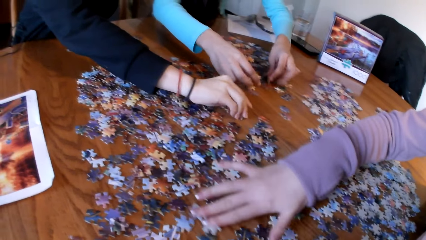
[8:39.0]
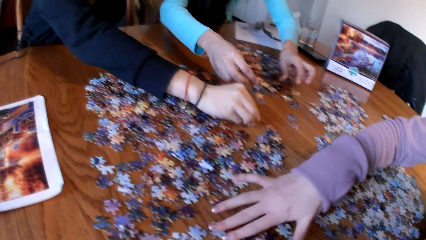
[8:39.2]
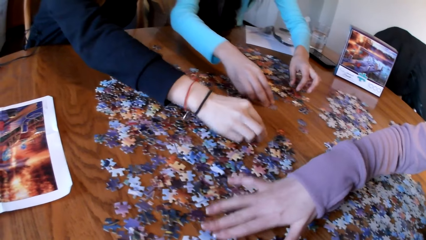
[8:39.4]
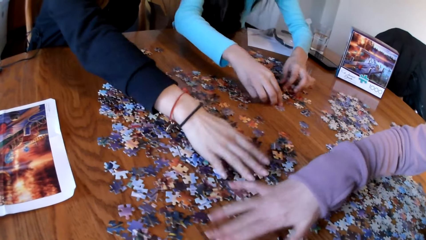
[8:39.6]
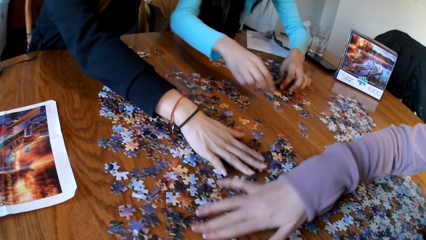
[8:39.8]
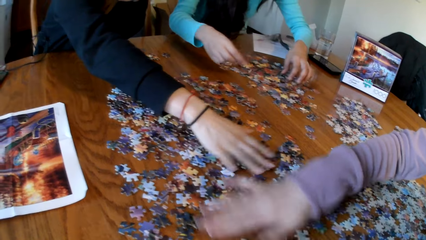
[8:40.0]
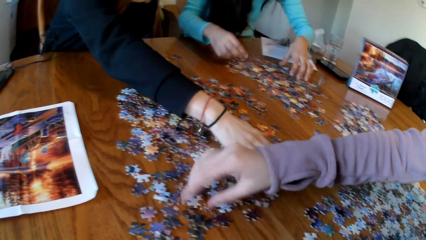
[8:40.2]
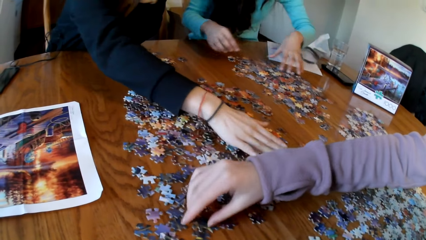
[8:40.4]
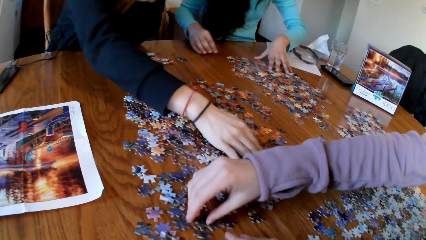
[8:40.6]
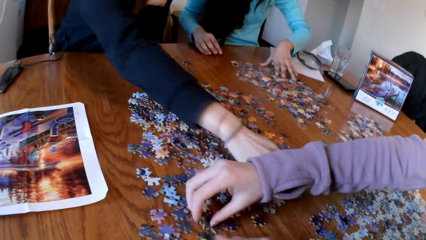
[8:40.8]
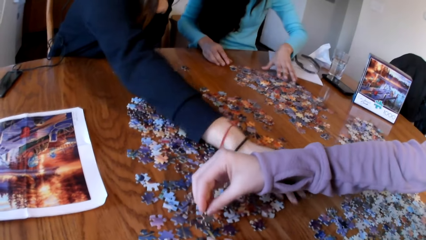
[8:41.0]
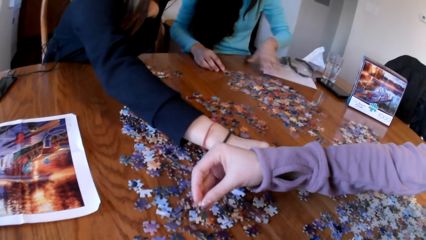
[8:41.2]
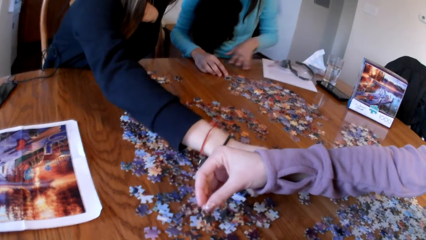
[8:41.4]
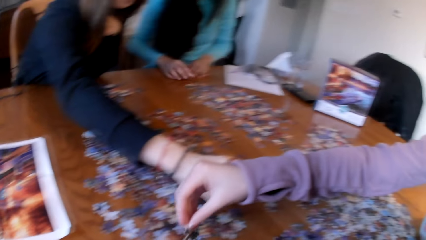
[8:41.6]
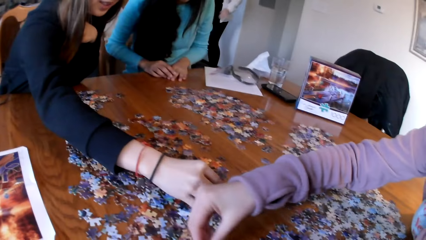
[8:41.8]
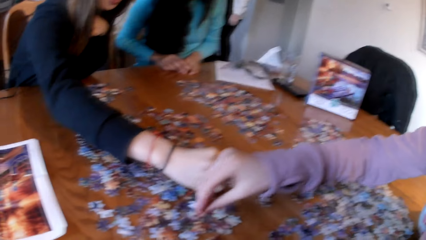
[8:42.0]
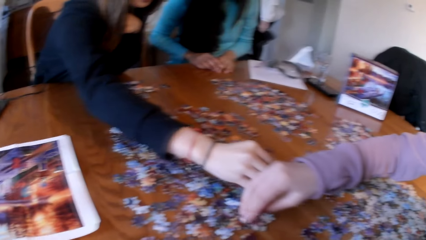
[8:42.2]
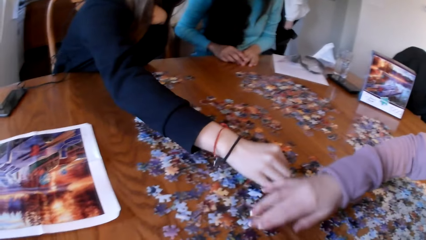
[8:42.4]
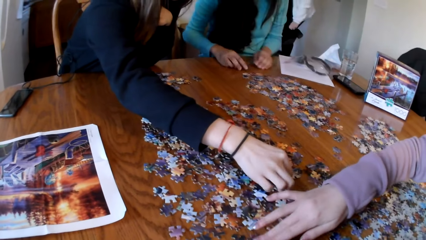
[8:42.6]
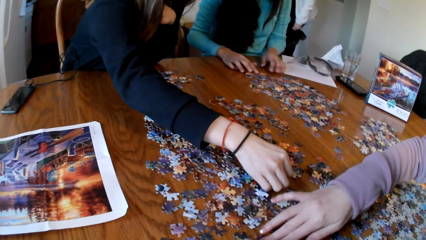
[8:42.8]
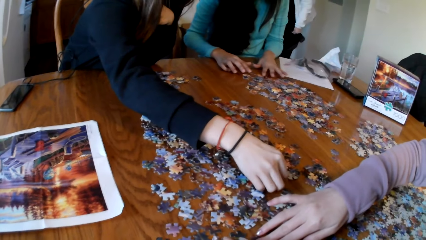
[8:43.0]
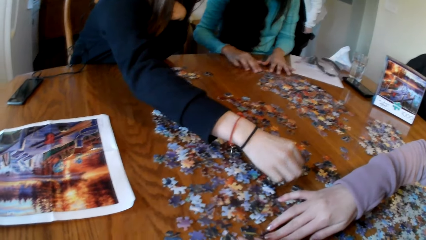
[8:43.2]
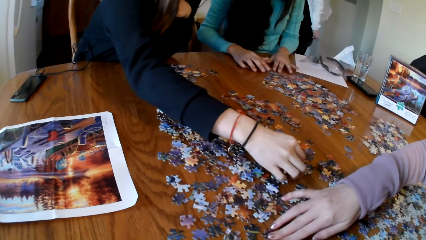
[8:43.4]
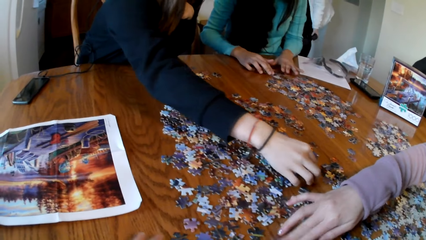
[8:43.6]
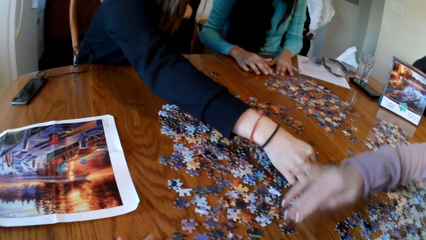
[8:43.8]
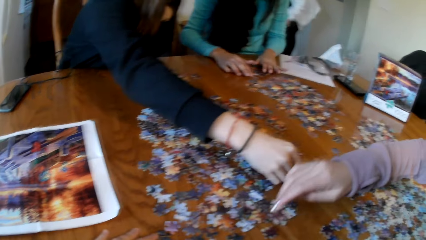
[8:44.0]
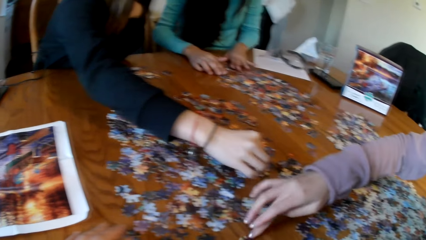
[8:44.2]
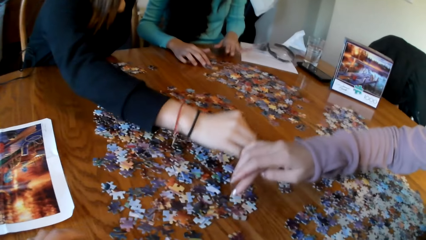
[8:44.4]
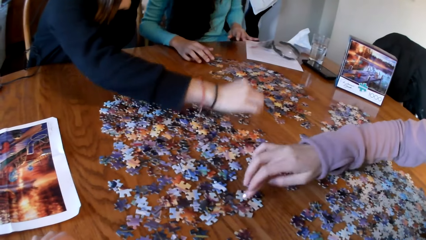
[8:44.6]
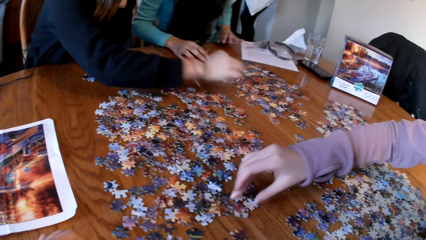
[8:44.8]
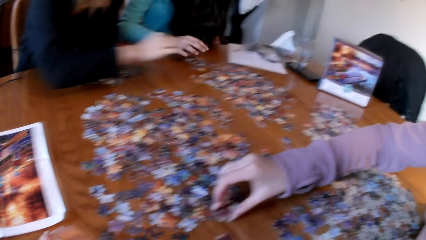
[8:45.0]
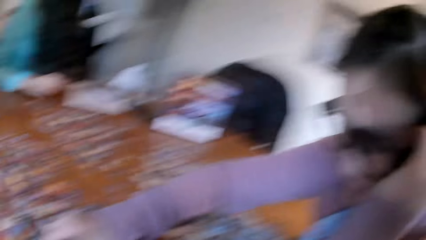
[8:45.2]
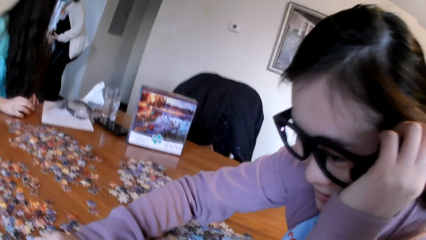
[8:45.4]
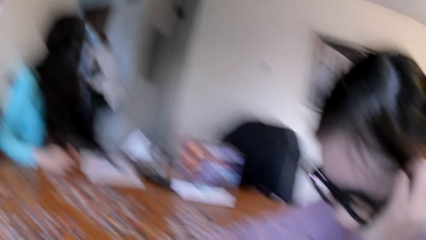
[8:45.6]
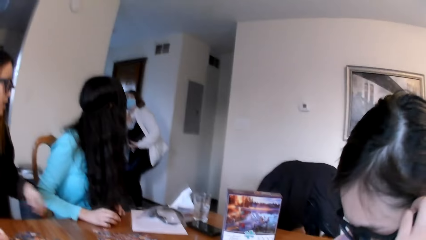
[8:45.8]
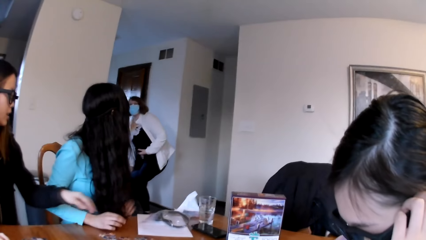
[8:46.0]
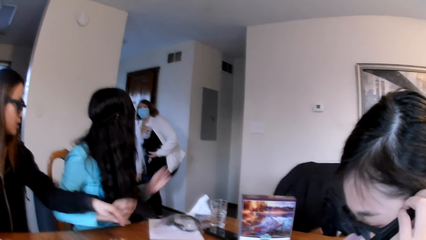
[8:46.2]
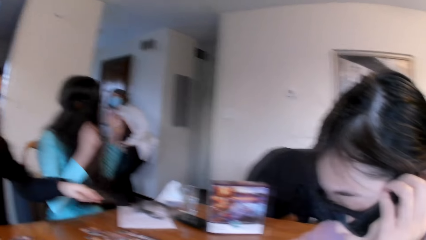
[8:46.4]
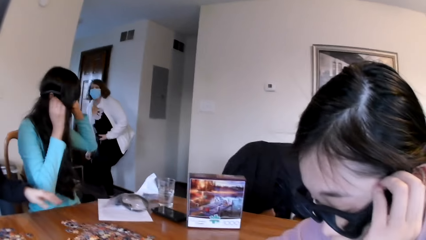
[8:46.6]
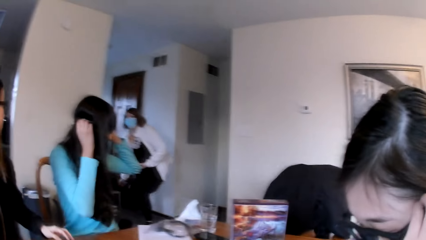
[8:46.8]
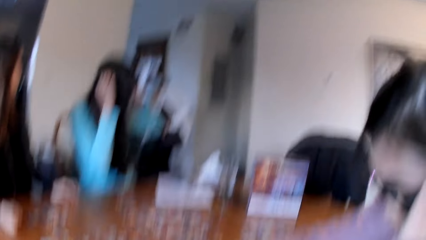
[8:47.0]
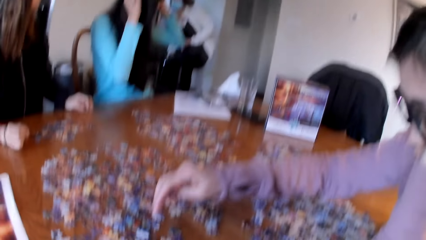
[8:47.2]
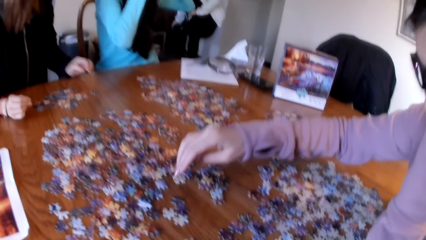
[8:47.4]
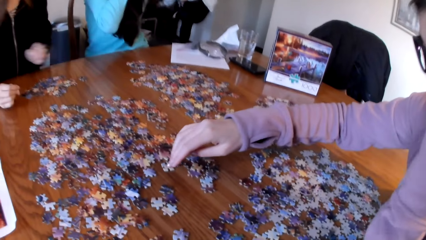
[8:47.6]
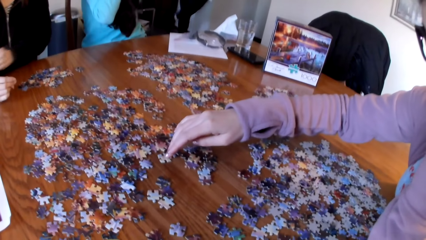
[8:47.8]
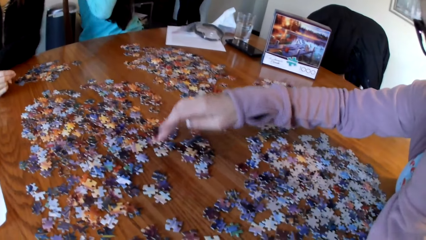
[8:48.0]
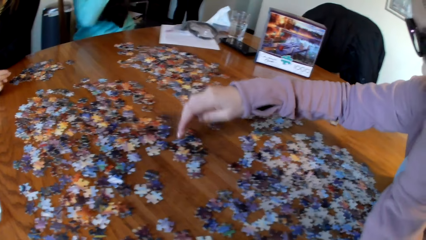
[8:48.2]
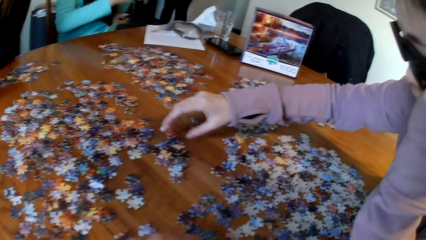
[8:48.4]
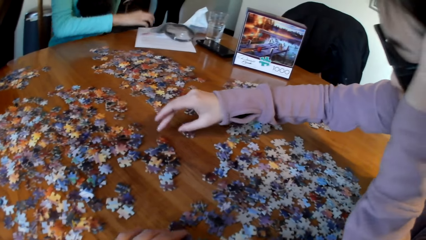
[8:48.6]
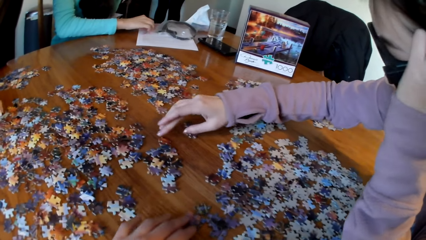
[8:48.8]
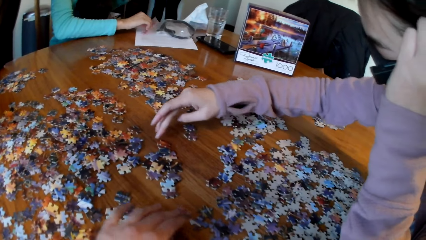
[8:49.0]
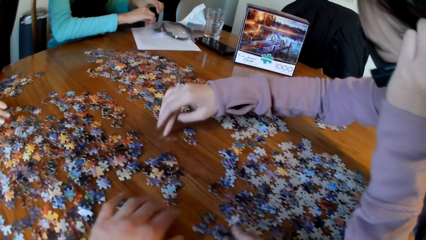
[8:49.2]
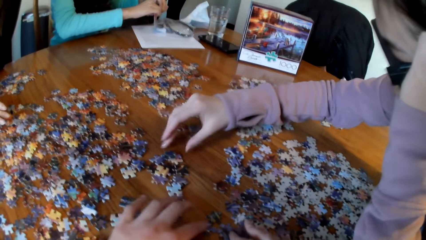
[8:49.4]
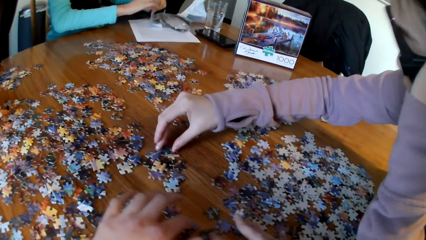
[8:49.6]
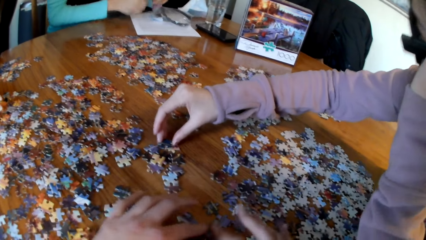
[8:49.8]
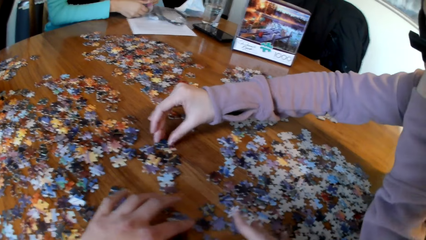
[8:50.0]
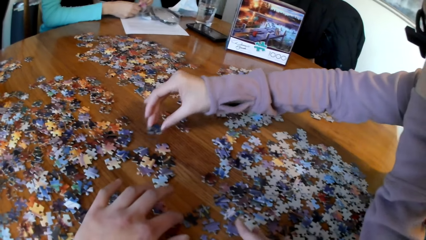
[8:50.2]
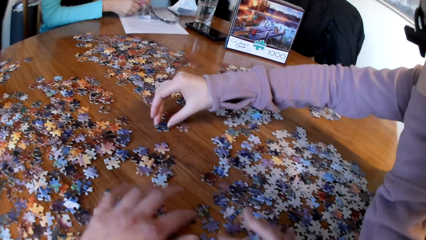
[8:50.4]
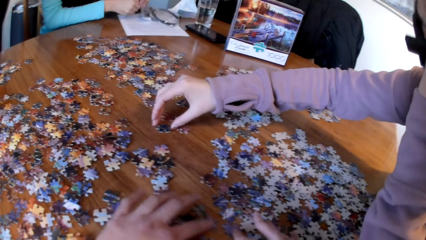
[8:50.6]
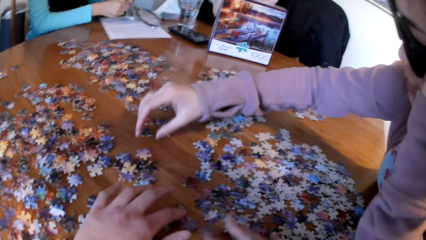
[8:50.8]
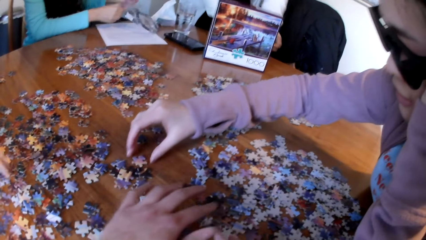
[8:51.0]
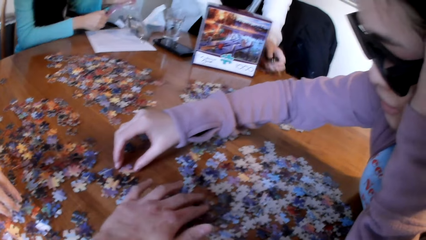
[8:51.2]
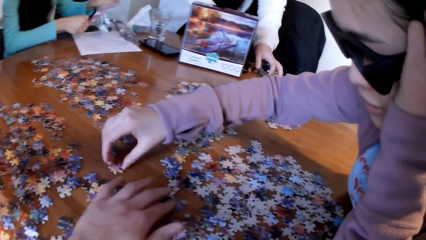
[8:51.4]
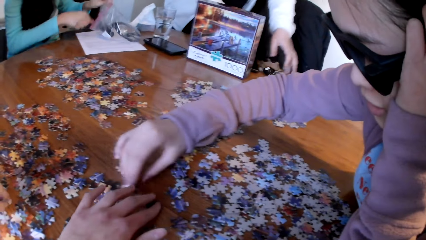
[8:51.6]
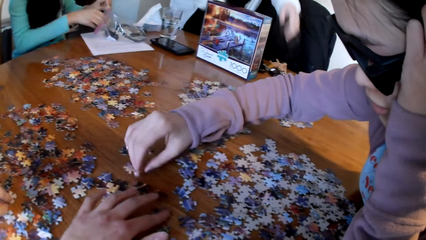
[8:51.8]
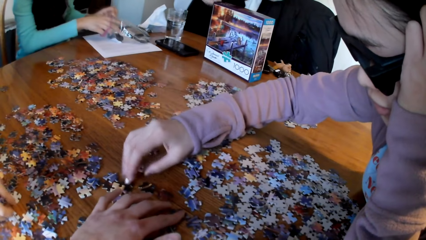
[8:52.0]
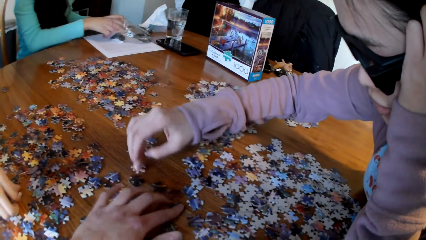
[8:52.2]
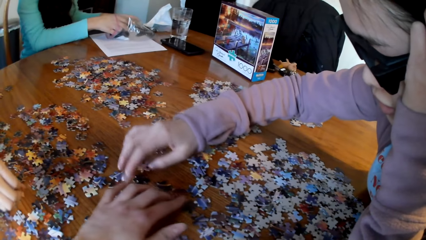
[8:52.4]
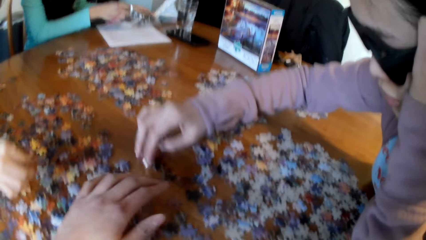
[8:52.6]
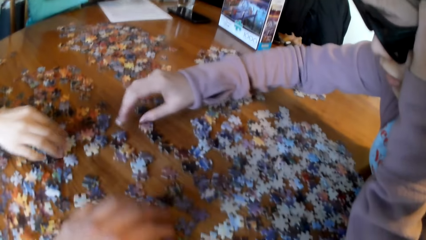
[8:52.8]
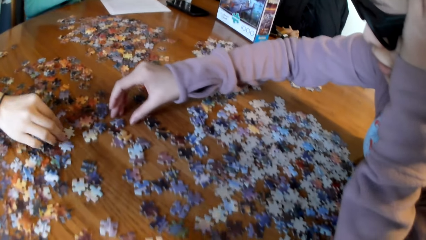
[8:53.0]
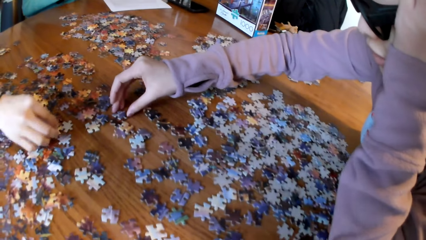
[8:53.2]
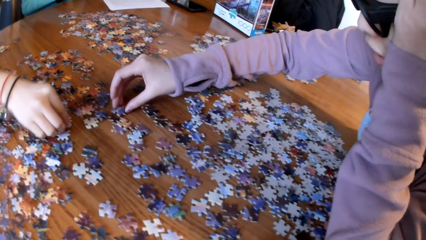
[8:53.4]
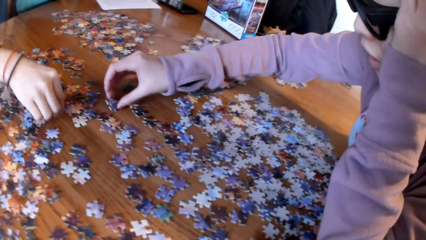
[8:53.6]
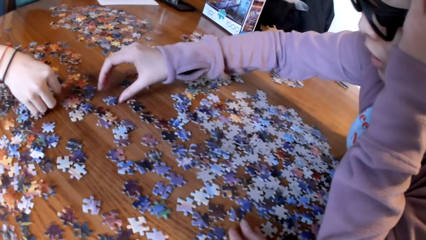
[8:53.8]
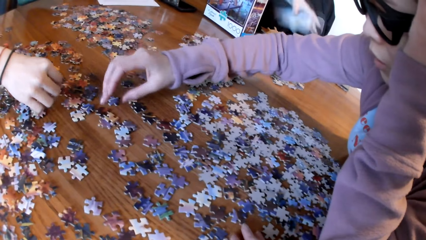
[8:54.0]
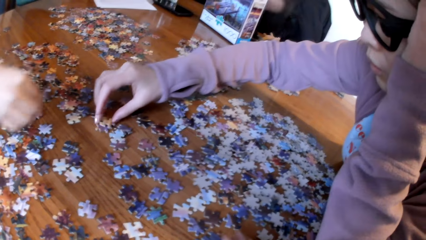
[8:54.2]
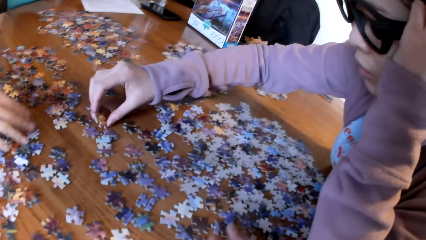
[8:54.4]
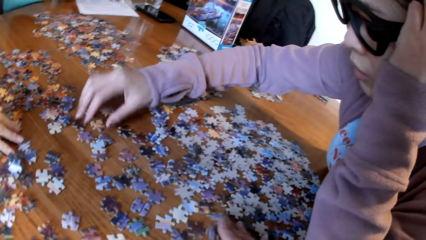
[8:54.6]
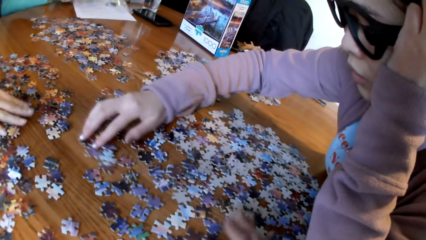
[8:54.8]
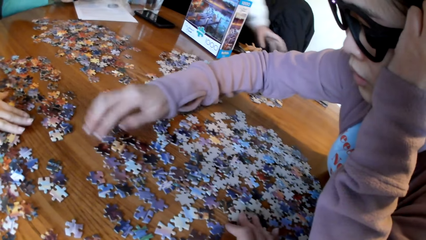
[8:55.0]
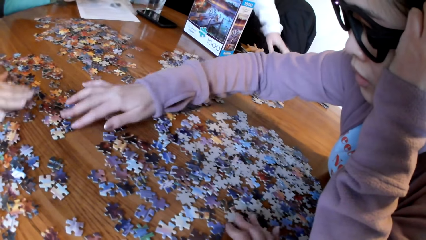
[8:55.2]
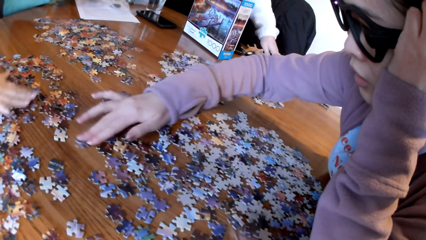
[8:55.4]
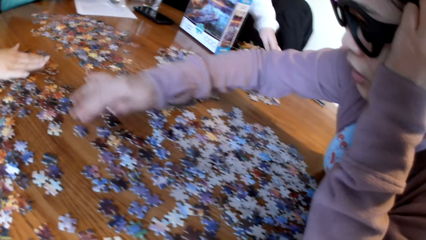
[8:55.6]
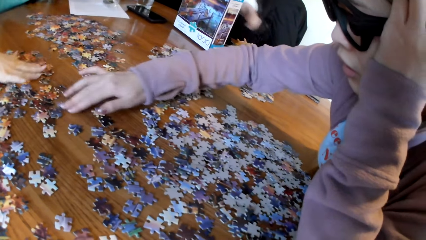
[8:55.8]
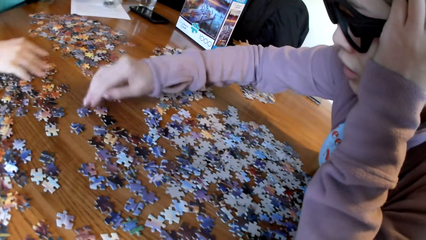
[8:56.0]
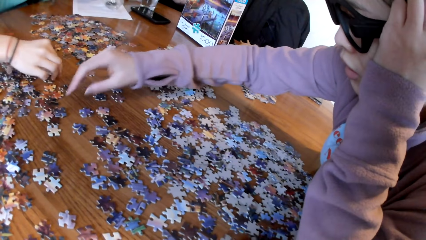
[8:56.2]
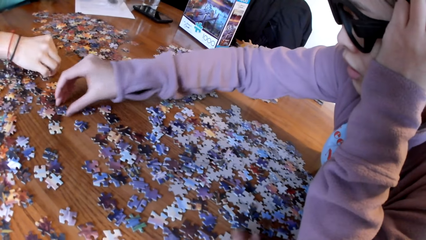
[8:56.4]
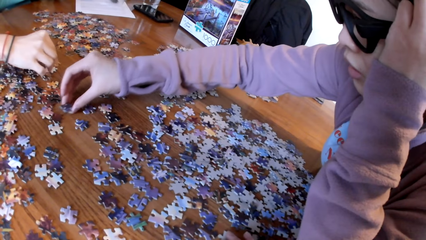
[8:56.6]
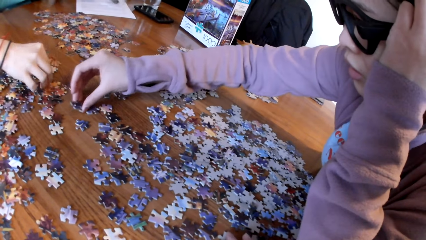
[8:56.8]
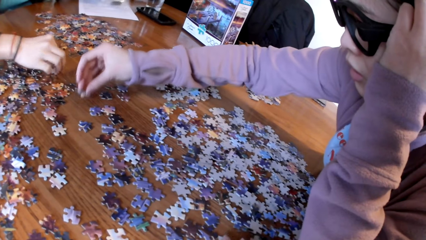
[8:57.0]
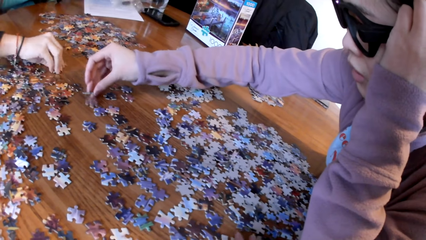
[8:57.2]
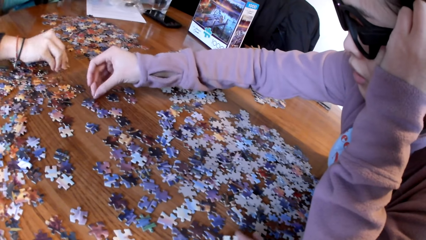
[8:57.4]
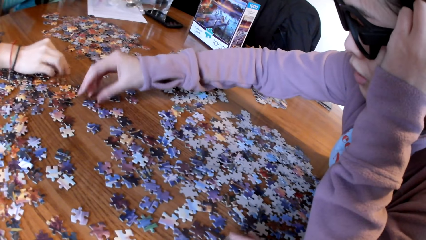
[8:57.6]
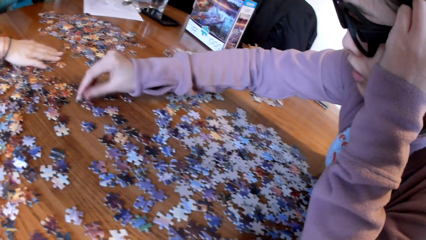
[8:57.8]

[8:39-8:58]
A lady picks the piece of puzzle. The camera wearer picks the piece of puzzle. Another lady picks the piece of puzzle. The first lady picks the piece of puzzle.
